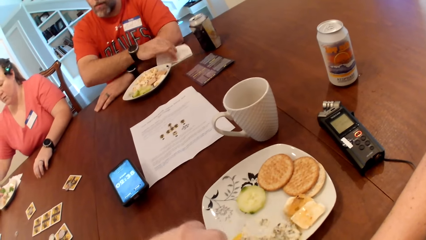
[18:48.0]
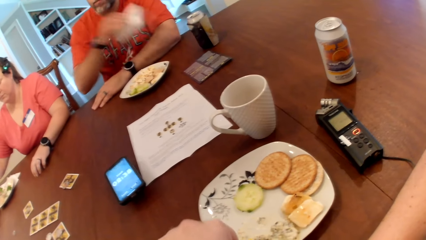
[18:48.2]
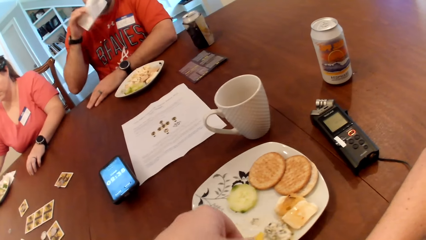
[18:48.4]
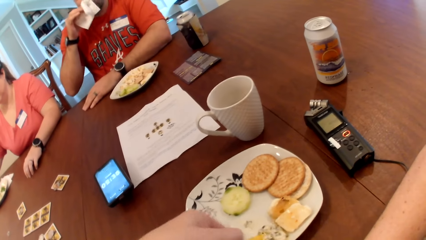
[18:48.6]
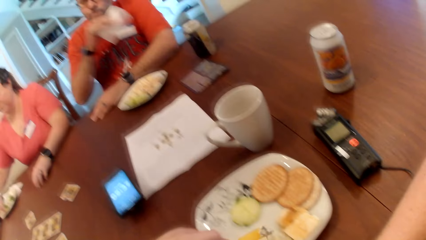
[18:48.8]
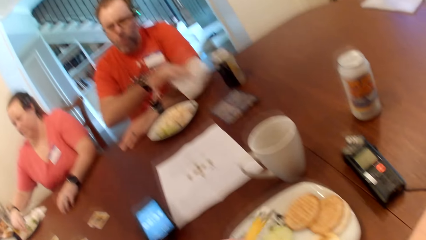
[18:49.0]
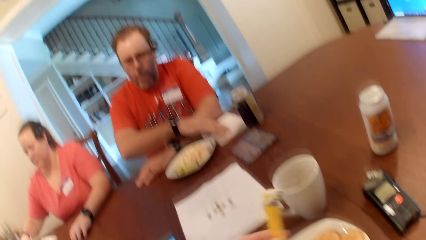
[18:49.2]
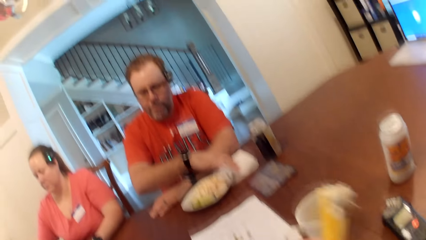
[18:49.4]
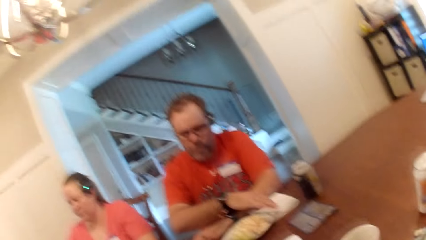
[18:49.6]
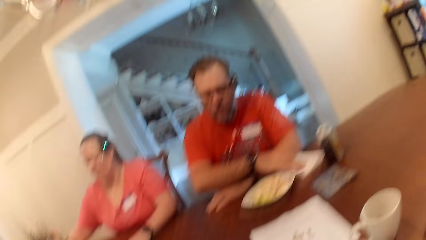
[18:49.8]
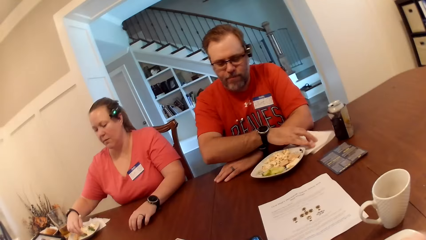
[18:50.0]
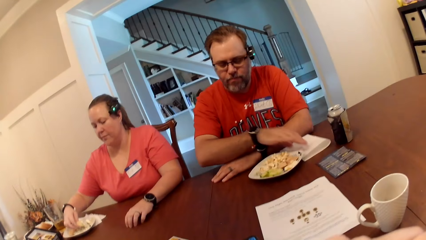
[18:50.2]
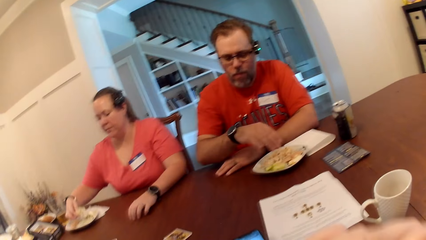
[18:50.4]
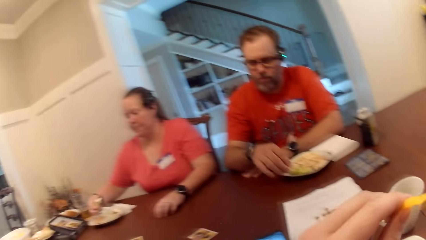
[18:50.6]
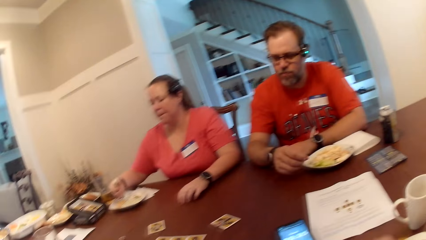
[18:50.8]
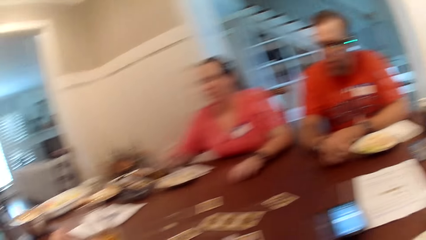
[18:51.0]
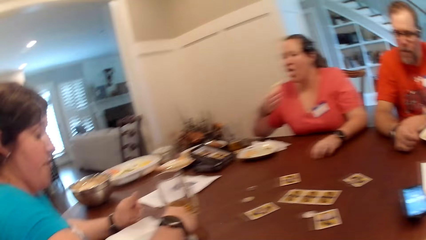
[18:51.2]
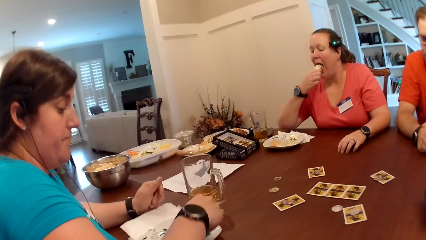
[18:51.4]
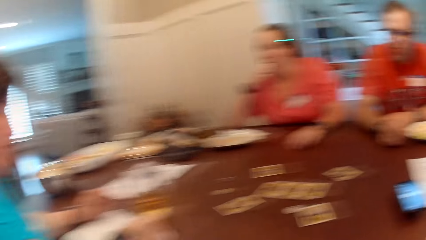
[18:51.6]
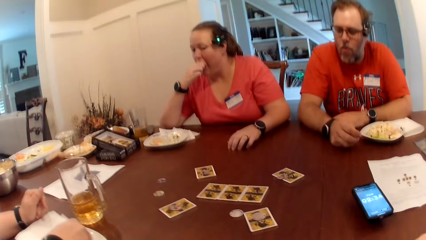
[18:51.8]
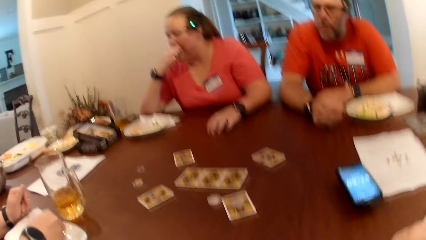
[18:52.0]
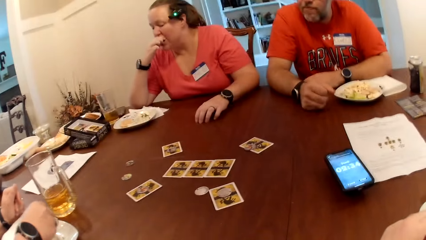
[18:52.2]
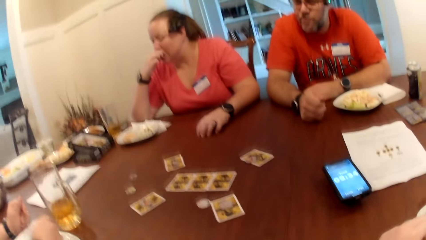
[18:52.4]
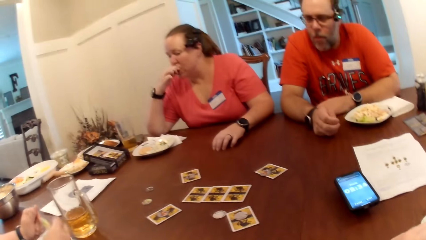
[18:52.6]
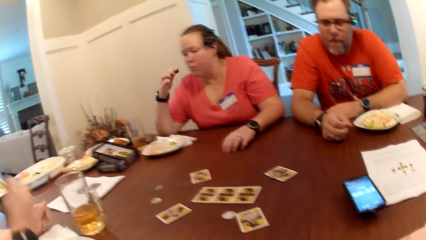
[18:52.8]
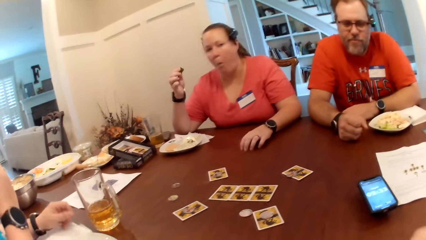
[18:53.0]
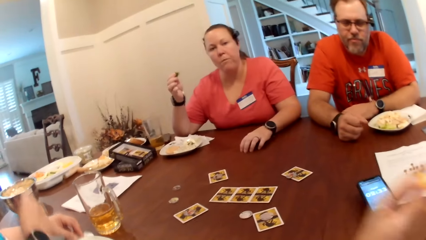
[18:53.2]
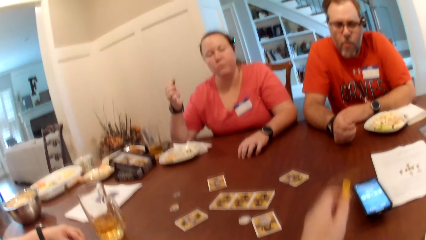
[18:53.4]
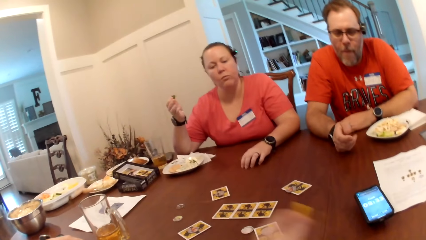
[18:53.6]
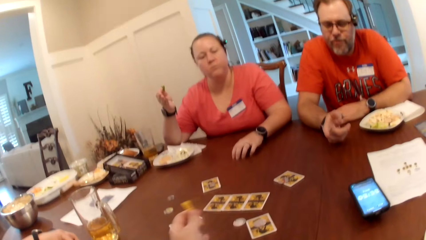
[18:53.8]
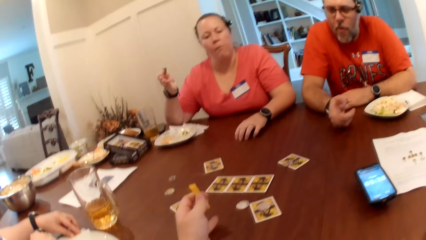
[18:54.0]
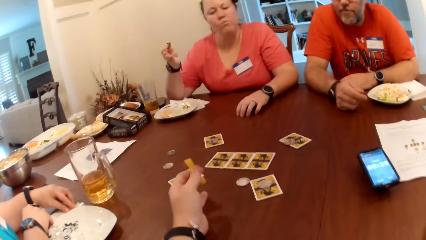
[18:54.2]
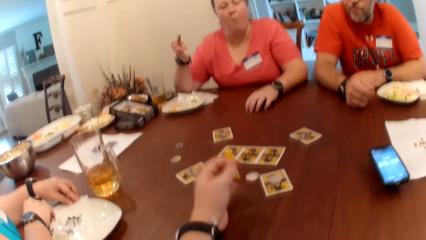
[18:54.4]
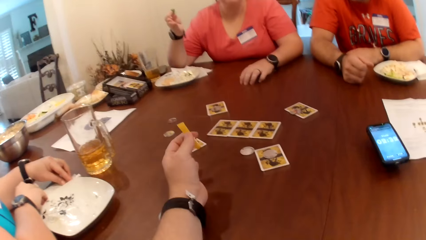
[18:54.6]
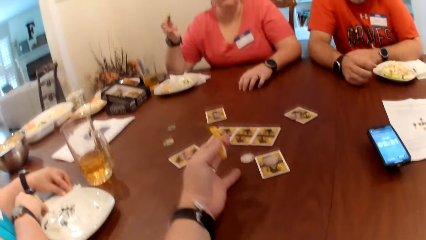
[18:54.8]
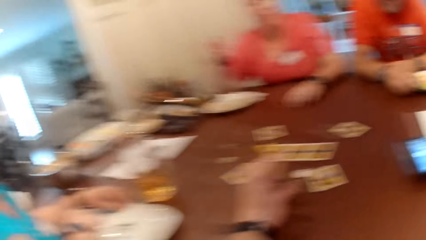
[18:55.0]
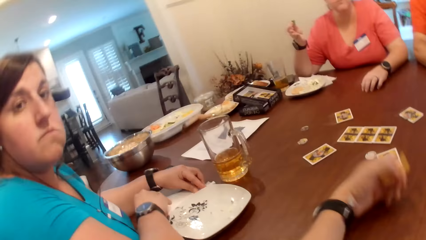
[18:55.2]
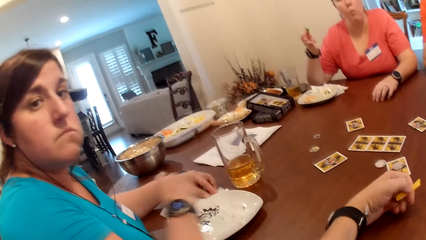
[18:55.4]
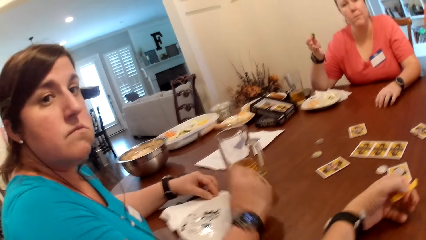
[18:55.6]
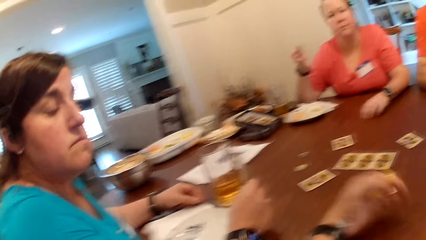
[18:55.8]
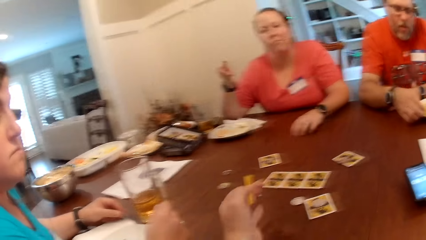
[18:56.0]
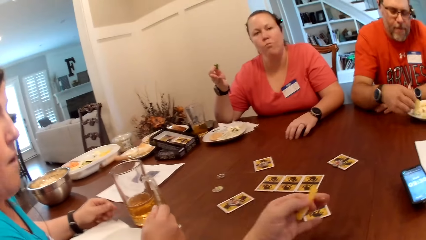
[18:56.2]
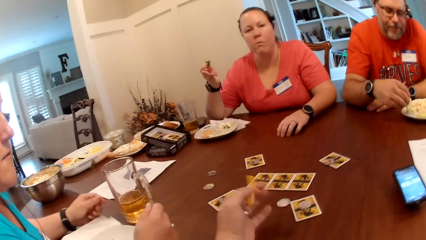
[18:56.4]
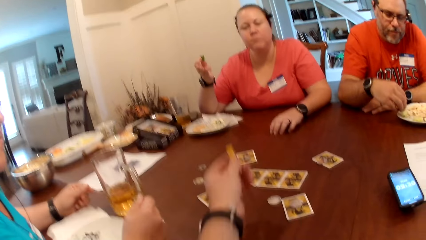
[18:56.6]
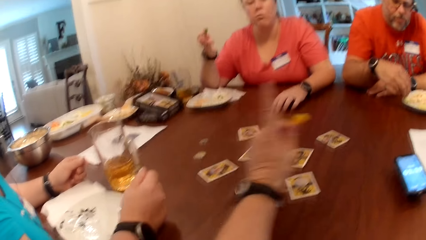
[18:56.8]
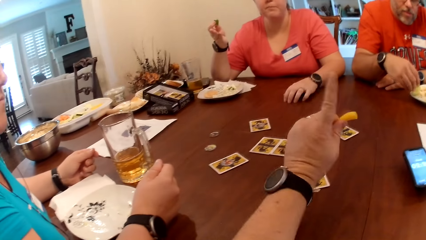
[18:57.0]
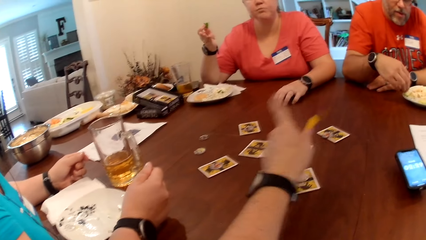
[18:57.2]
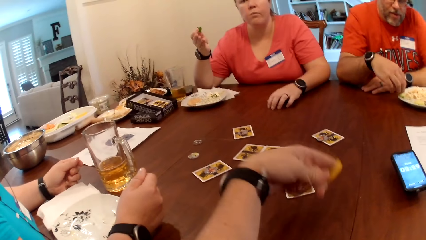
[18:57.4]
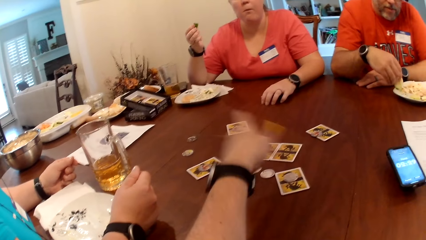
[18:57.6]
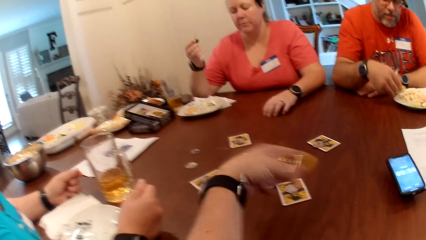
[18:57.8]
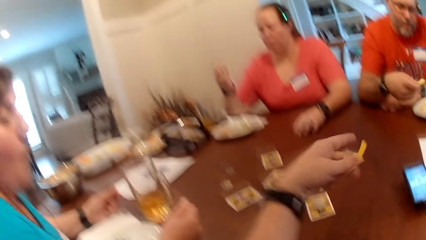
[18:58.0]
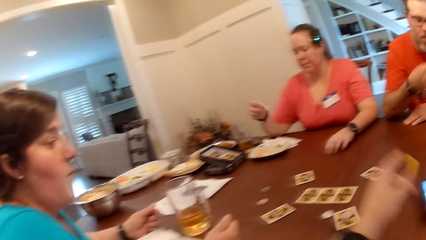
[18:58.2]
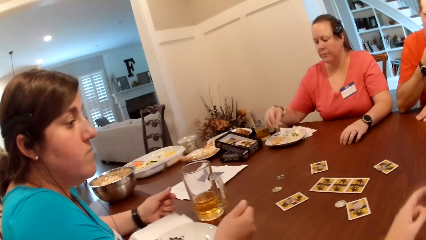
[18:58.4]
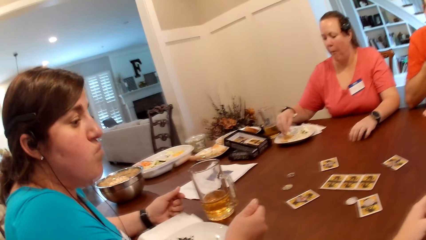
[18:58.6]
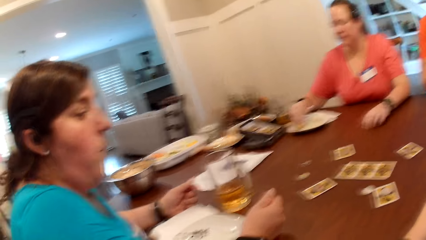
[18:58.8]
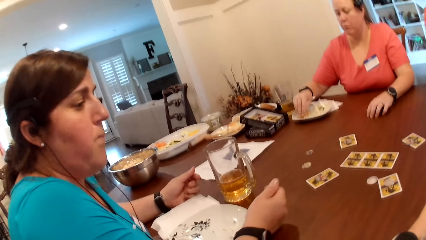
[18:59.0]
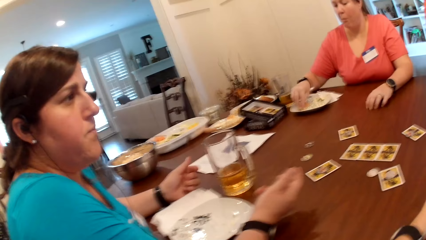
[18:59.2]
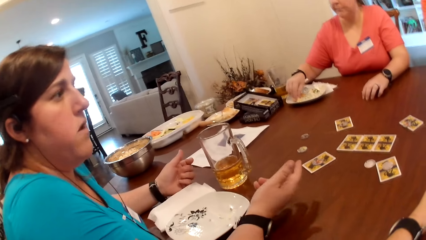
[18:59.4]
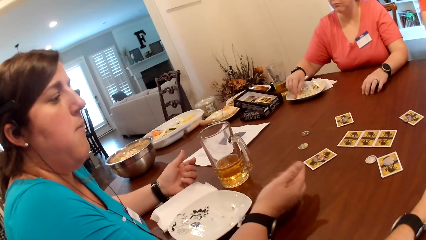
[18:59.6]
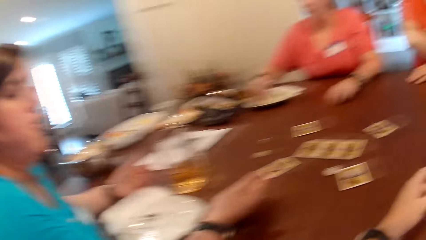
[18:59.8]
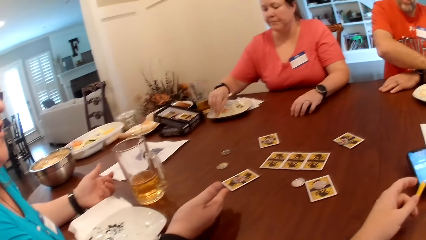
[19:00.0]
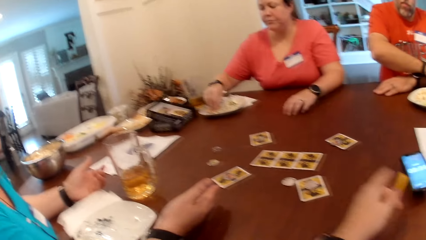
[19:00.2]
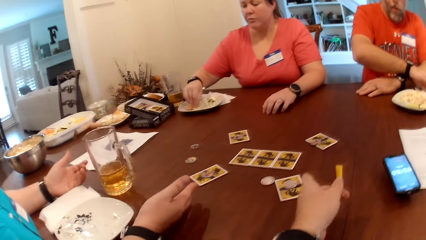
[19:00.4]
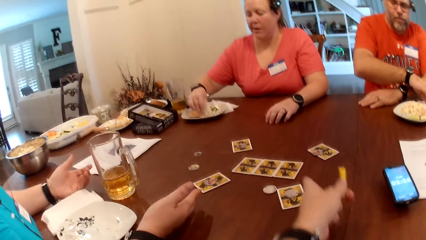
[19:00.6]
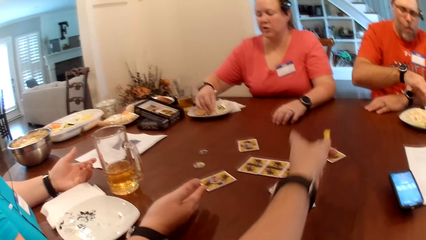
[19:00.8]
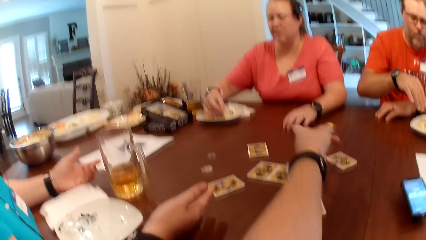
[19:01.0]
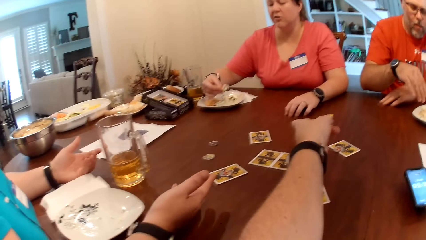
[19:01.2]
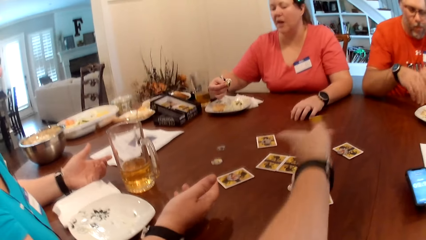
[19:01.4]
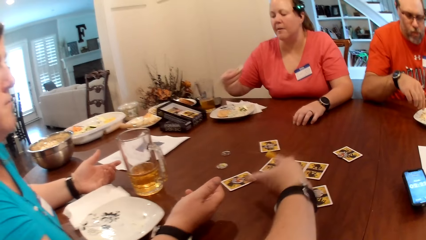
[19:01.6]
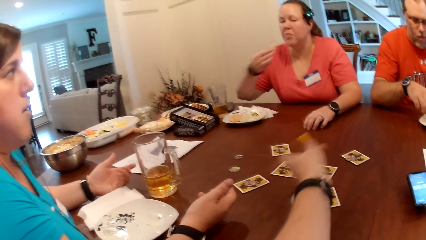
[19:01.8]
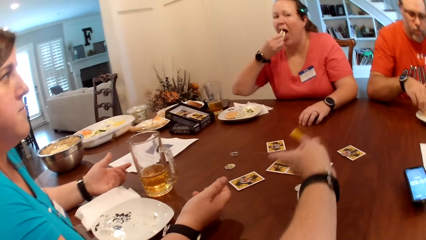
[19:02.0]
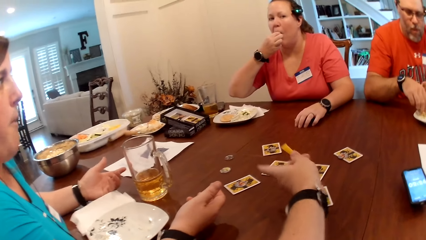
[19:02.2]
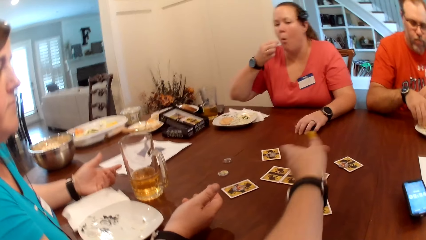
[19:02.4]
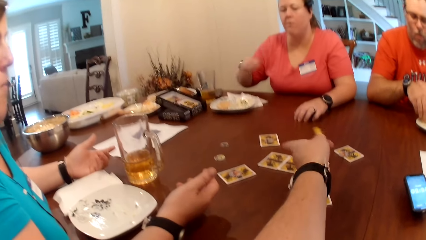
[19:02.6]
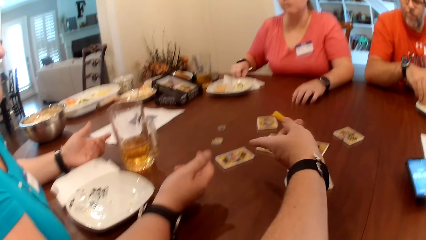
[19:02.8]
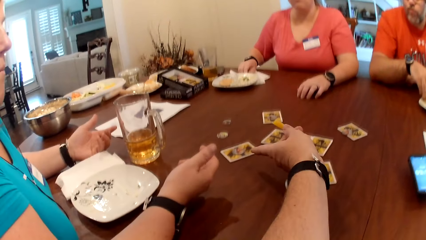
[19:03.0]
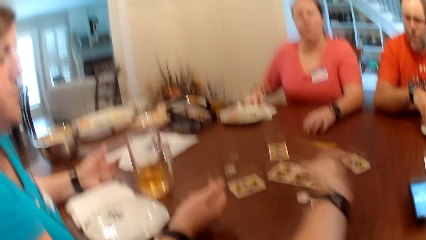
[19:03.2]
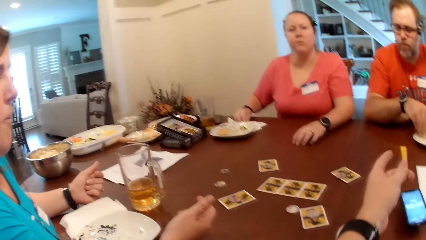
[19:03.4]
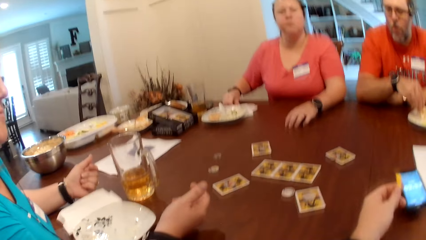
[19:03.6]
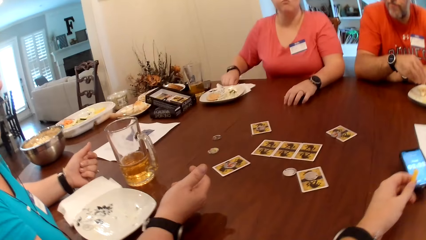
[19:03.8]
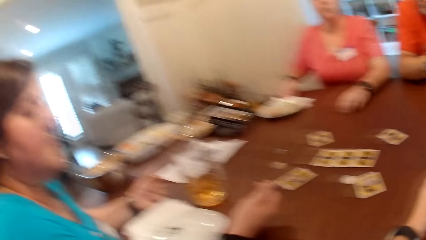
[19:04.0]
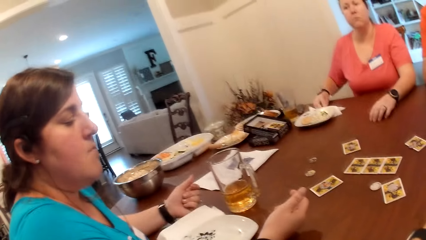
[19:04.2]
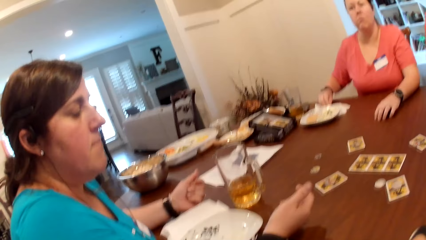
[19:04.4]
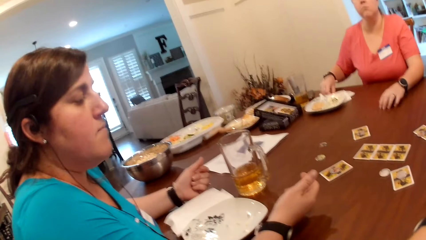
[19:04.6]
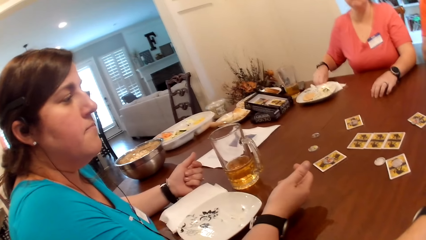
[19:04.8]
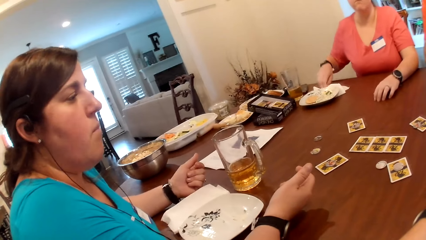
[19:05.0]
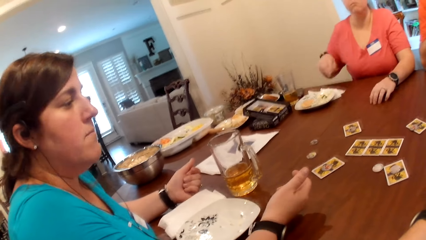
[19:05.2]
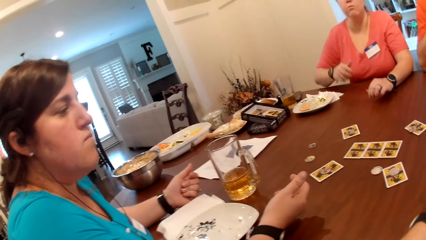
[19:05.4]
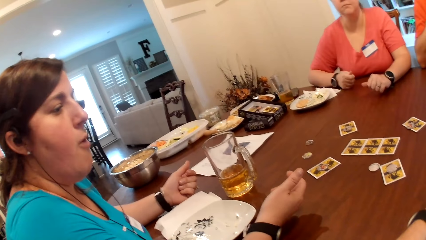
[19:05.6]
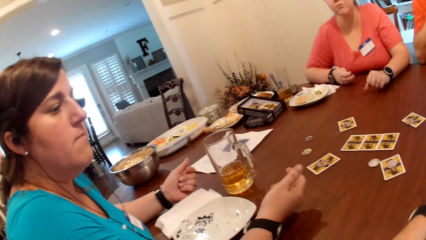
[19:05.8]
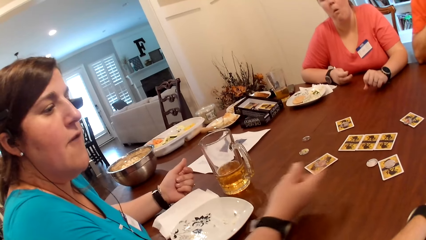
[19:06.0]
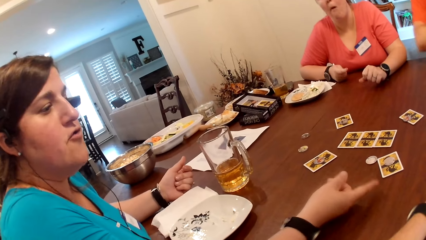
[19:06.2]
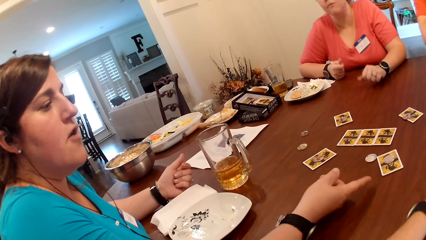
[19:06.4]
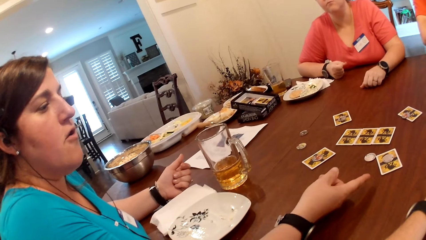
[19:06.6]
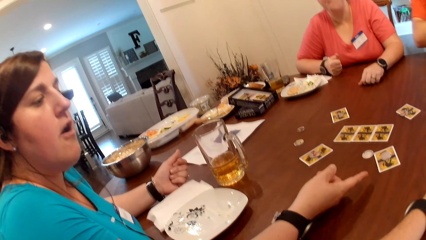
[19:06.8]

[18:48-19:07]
A man picks a tissue paper on the table with his right hand. The camera wearer eats something. The man cleans his mouth with the tissue paper in his right hand and drops the tissue paper in his right hand on the table. A woman eats from a plate on the table with her right hand. The camera wearer looks around. Another woman eats from a plate on the table with her right hand. The camera wearer converses with the first woman. They point a finger. They look around. They point a finger.
